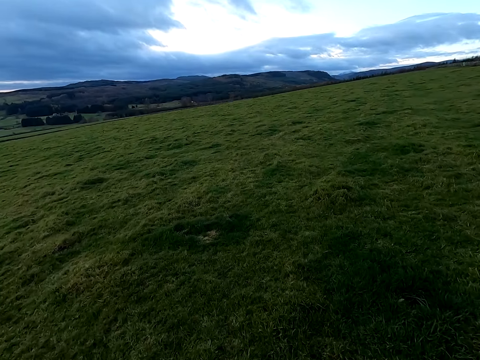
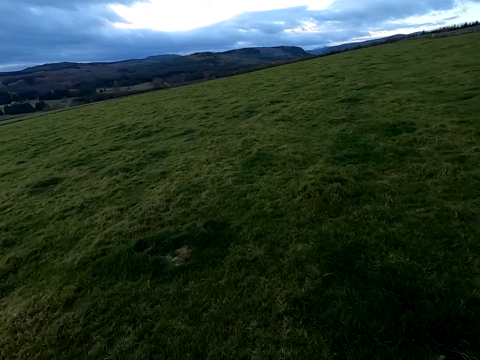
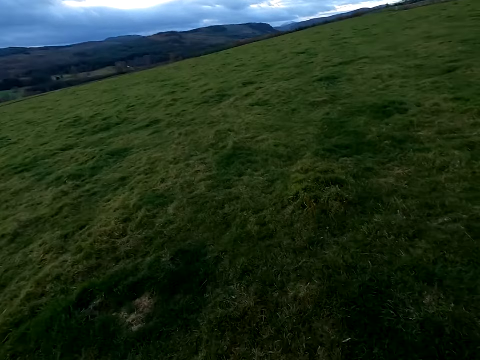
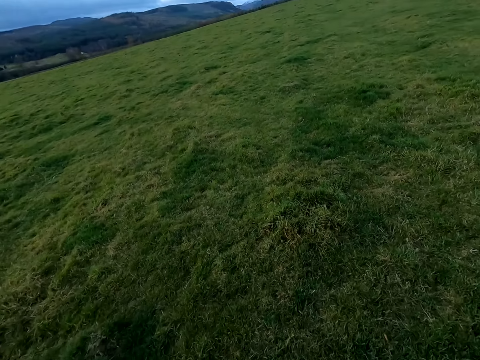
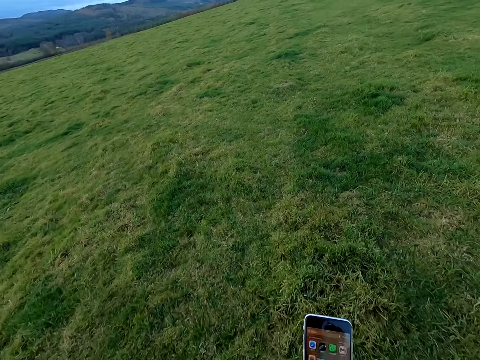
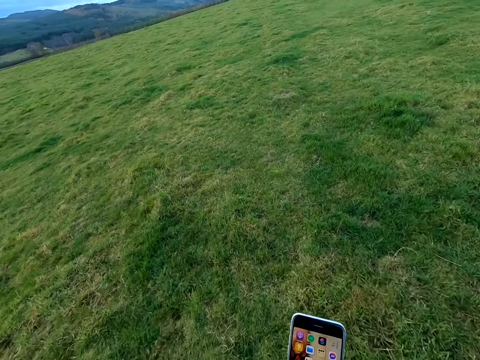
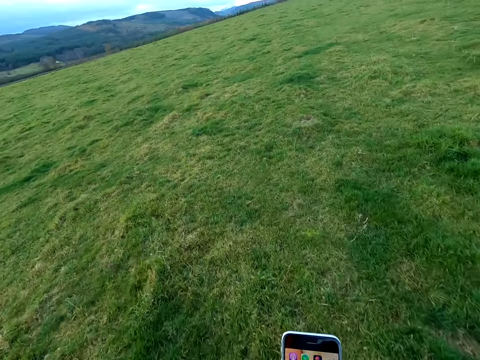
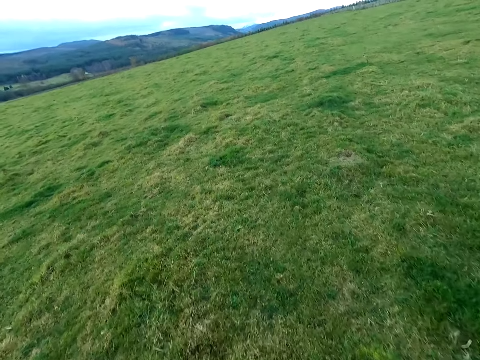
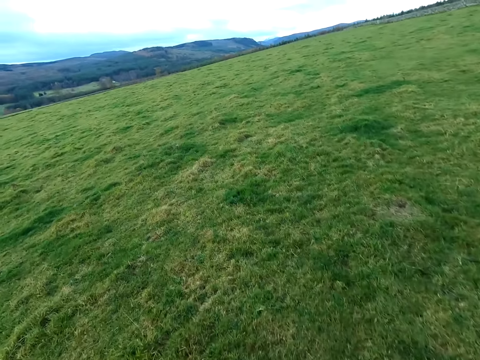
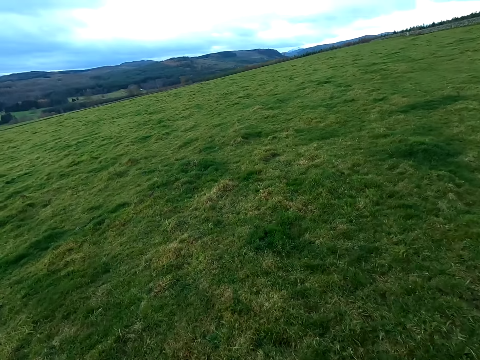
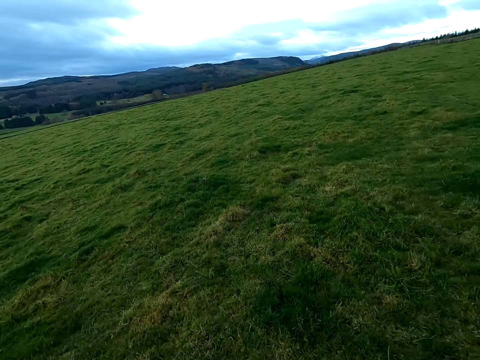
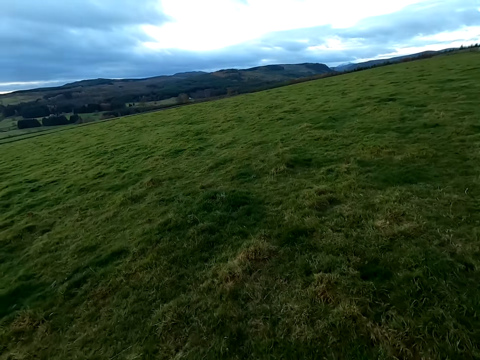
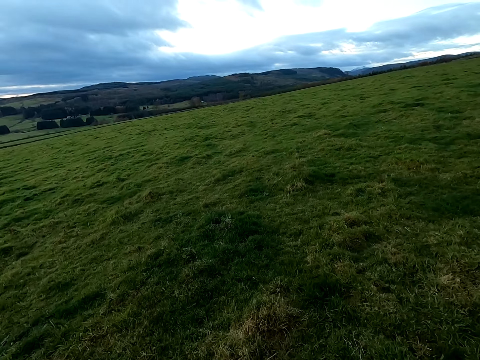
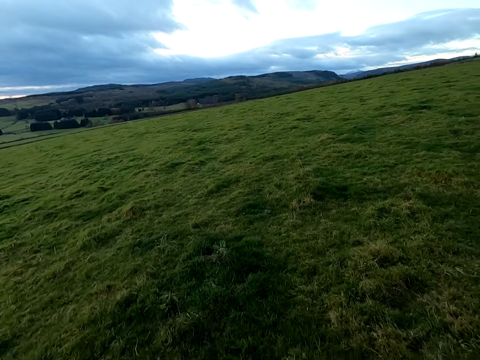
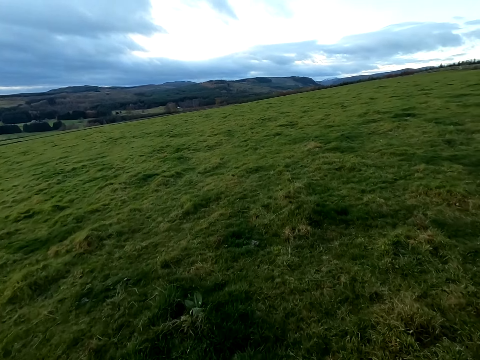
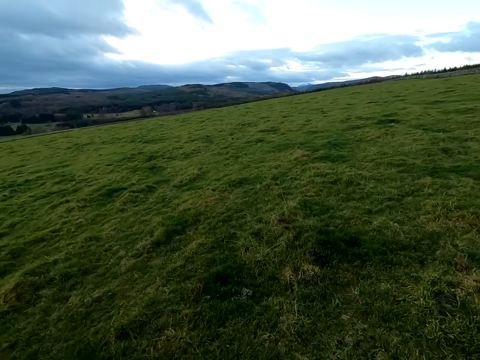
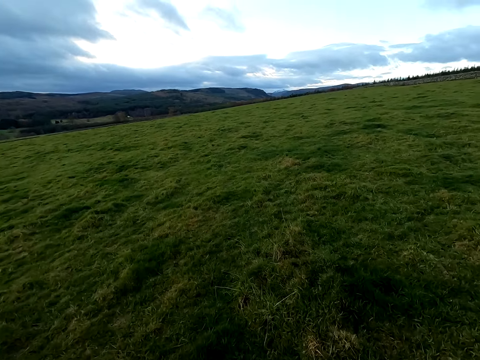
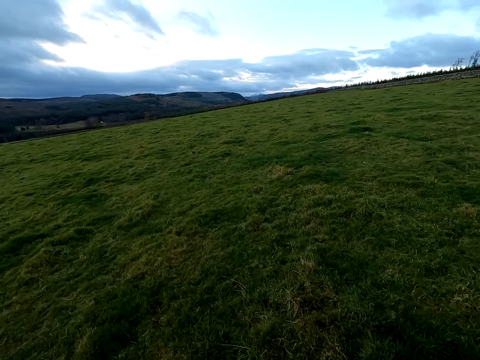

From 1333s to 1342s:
The camera wearer operates a mobile phone with his right hand. He walks on the field.

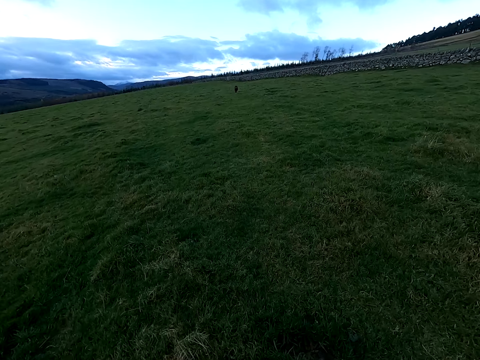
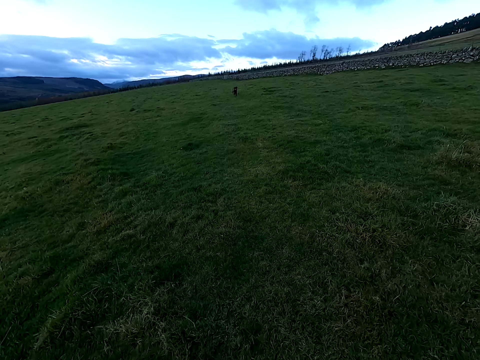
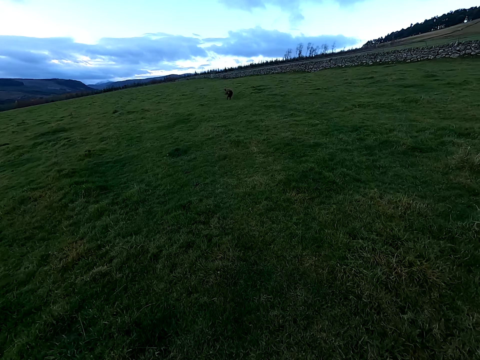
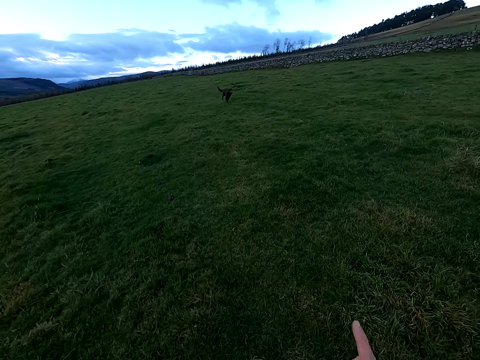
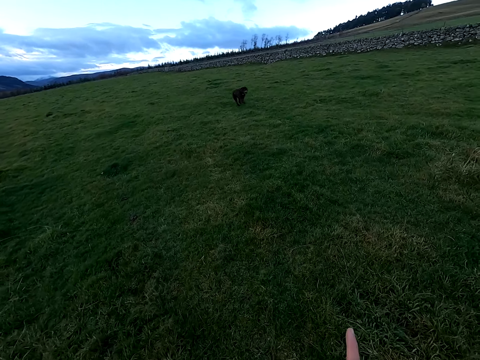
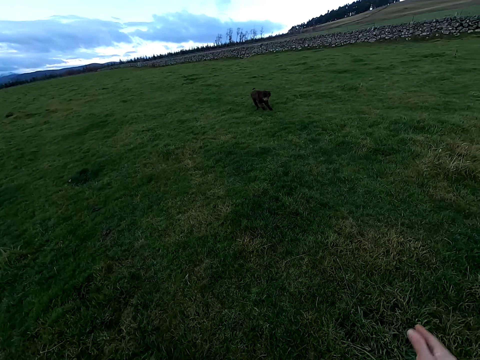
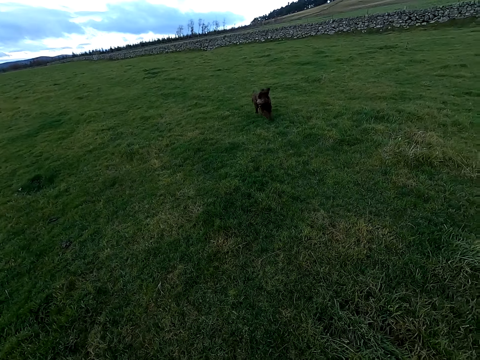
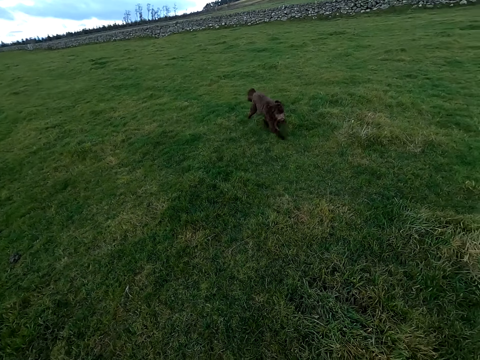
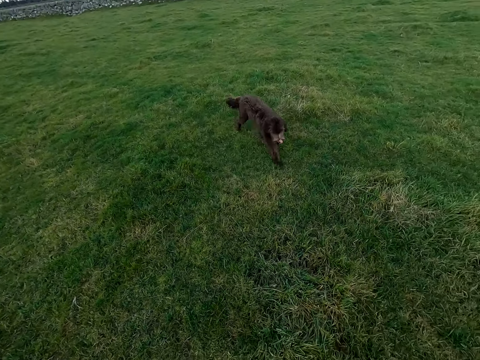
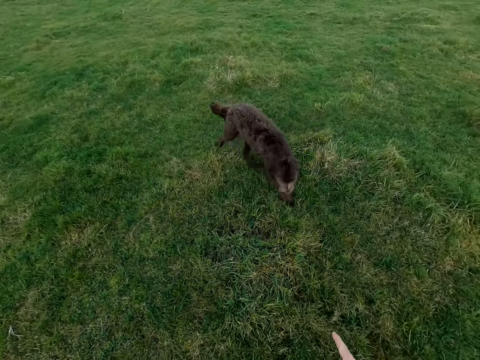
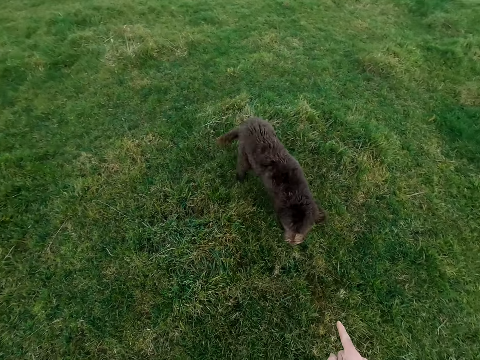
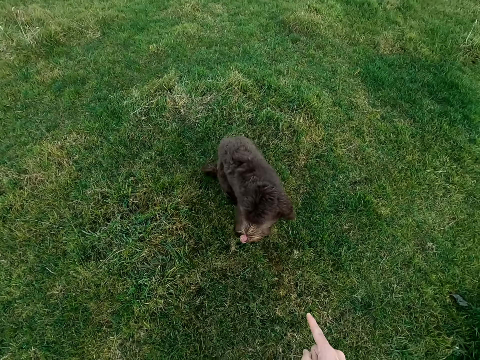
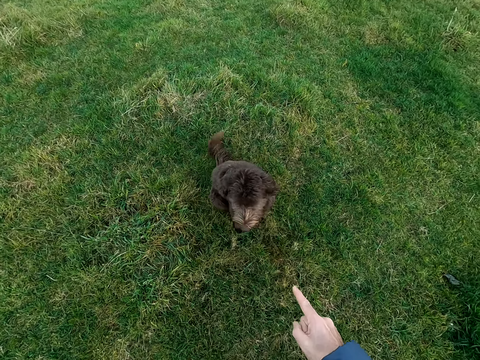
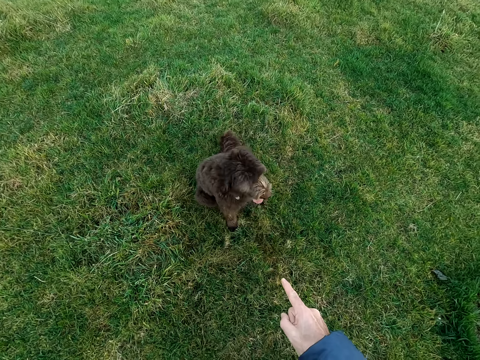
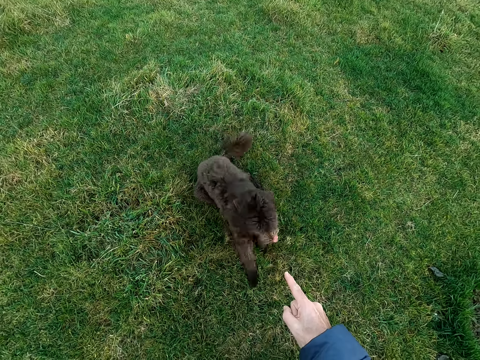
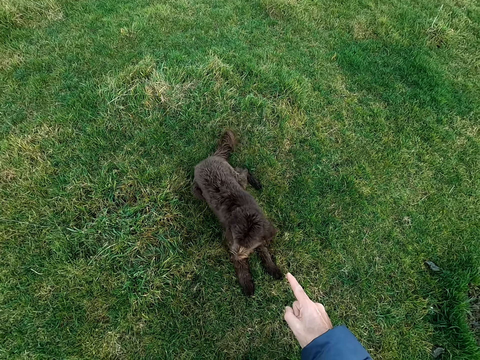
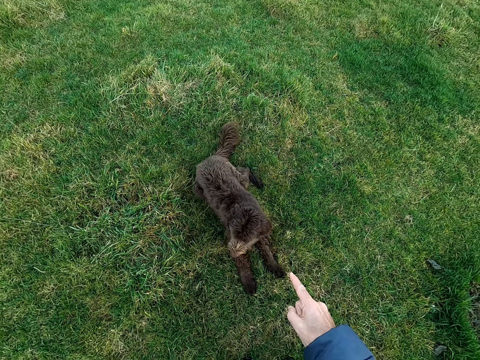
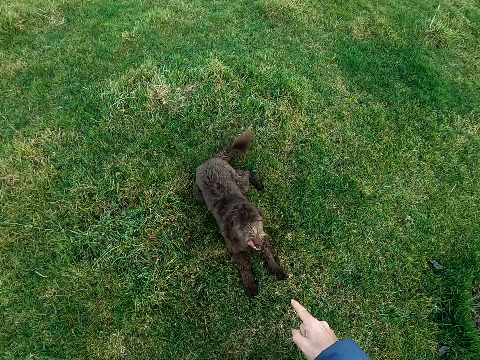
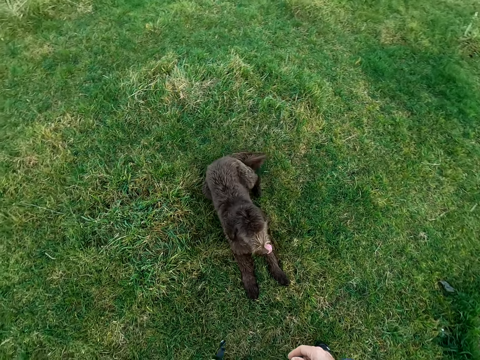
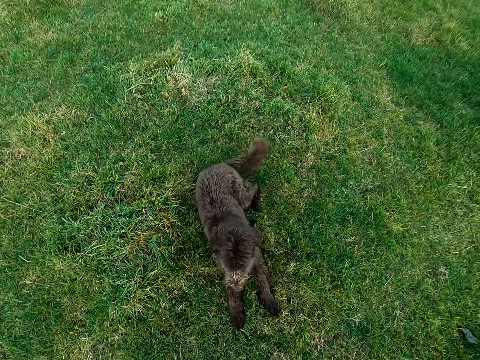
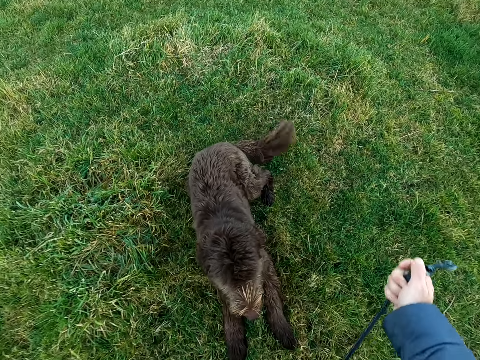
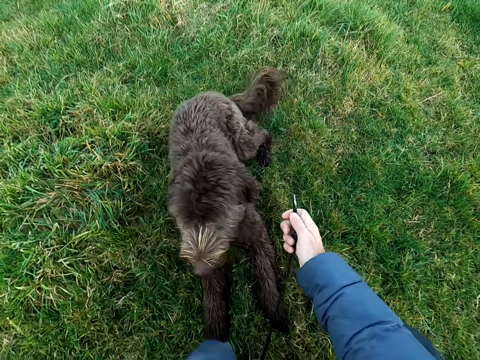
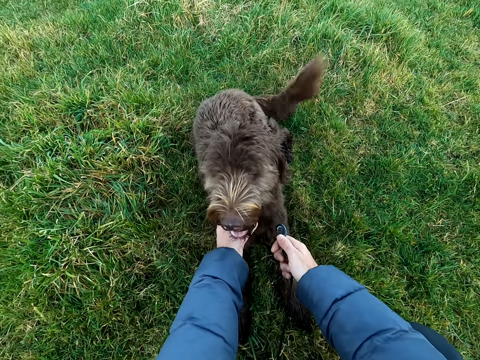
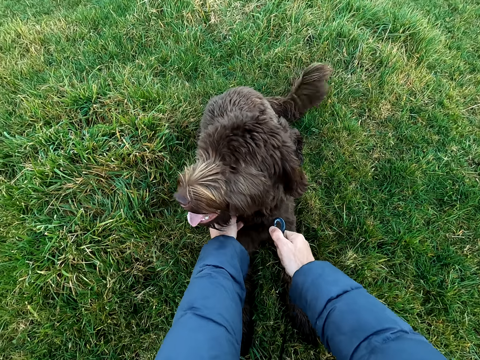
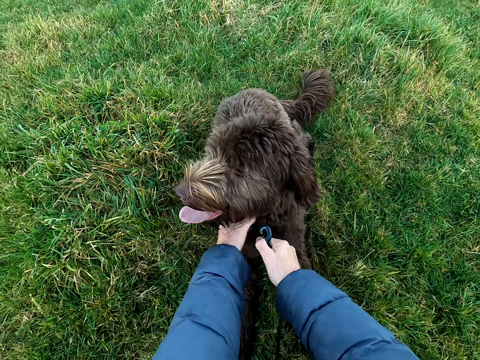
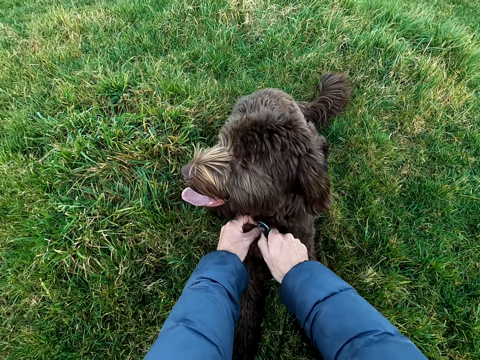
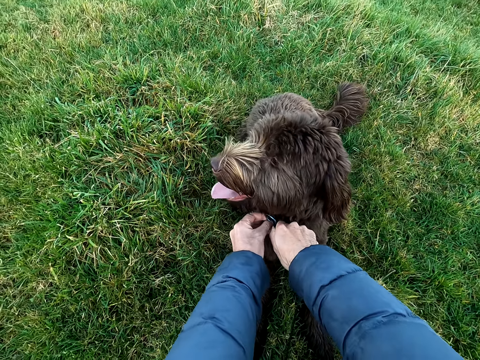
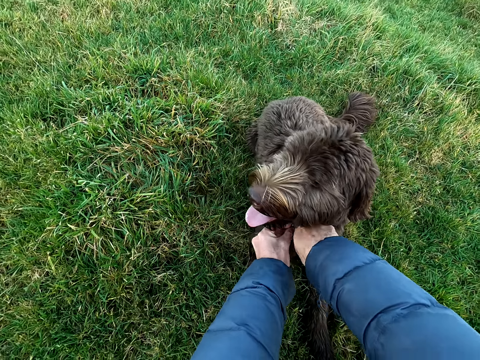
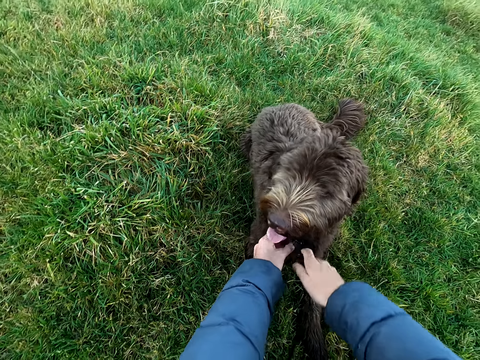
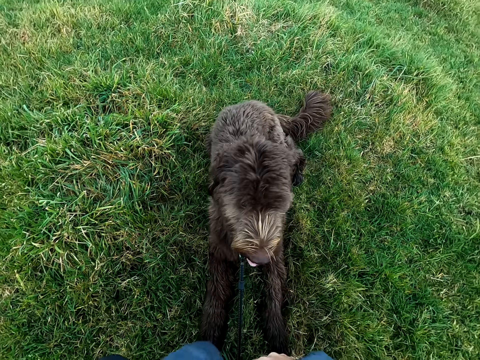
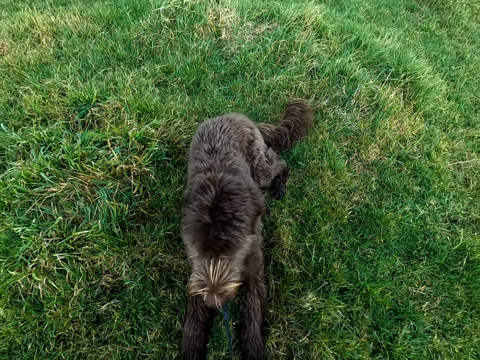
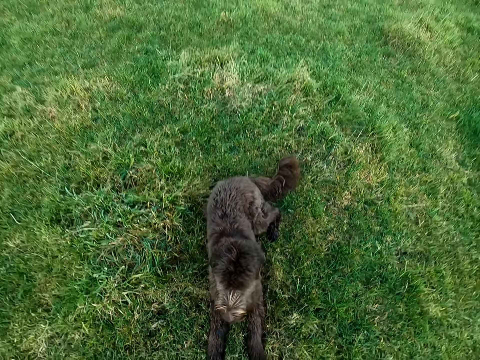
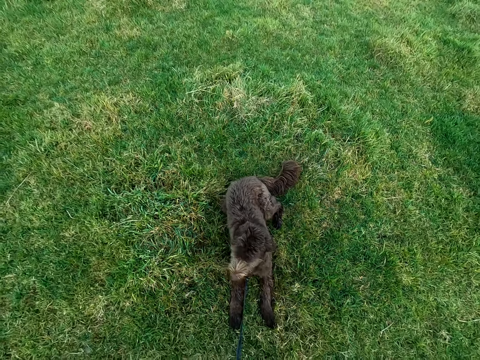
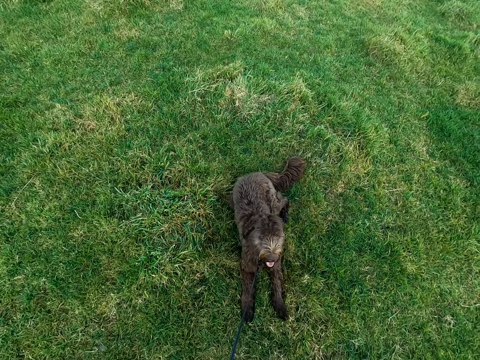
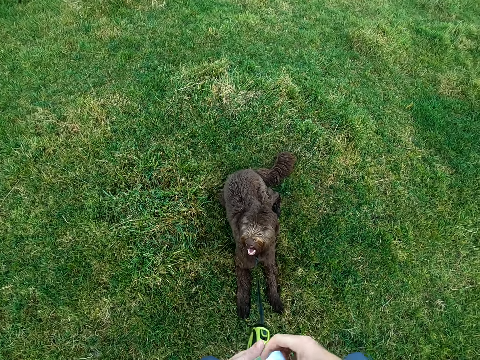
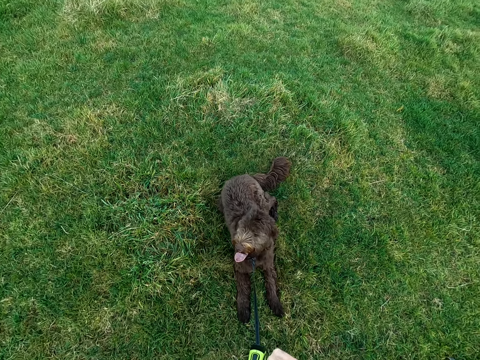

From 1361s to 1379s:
The camera wearer interacts with the dog. He points at the dog. He points at the dog again. He holds a collar on the dog with his left hand. He attaches a leash in his right hand to the collar on the dog.
